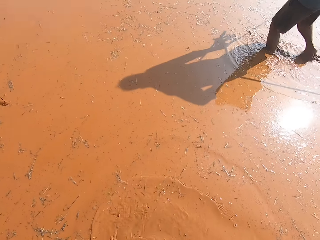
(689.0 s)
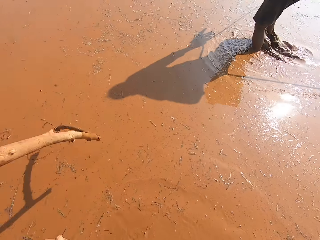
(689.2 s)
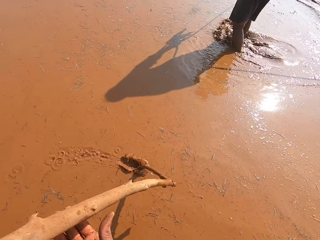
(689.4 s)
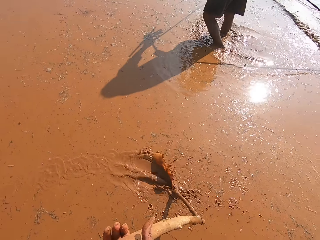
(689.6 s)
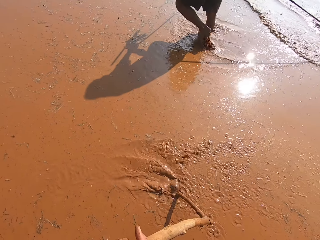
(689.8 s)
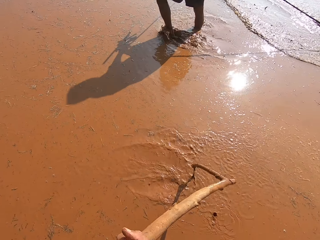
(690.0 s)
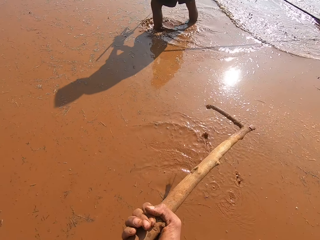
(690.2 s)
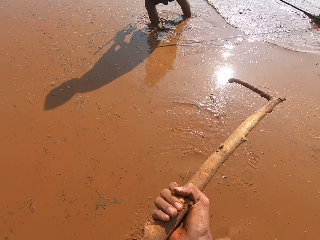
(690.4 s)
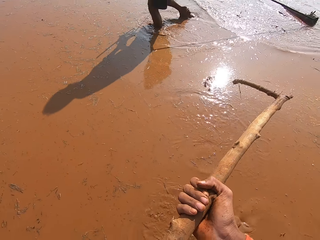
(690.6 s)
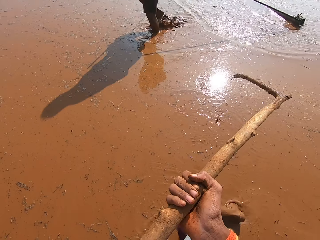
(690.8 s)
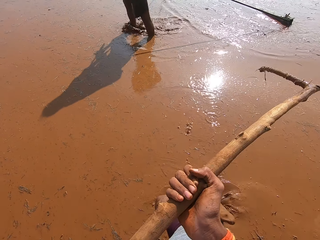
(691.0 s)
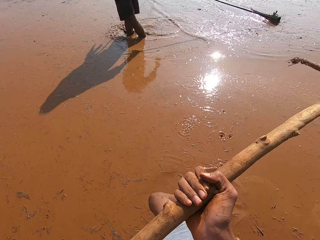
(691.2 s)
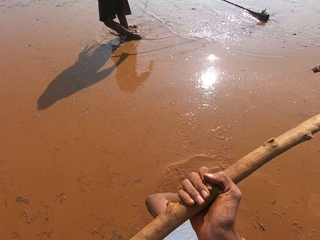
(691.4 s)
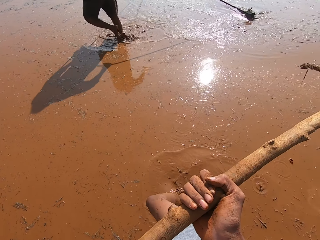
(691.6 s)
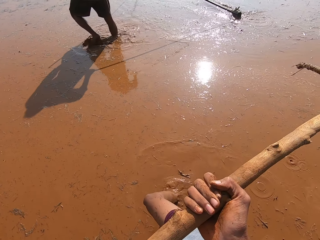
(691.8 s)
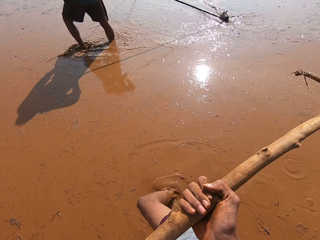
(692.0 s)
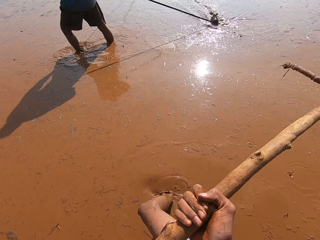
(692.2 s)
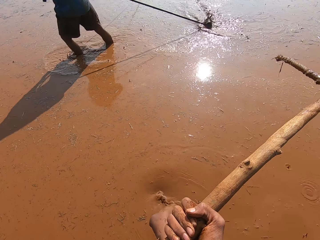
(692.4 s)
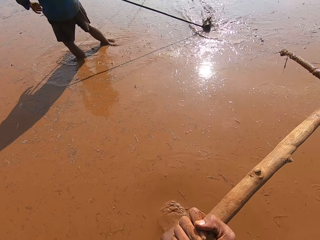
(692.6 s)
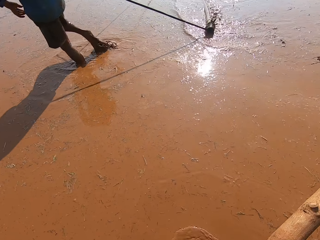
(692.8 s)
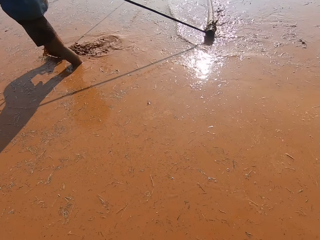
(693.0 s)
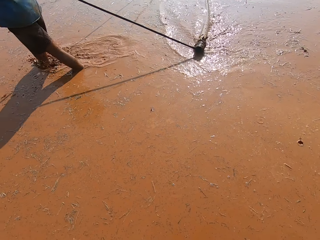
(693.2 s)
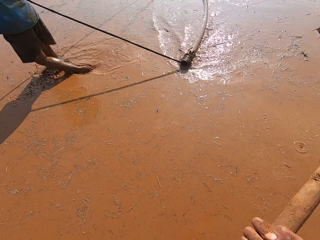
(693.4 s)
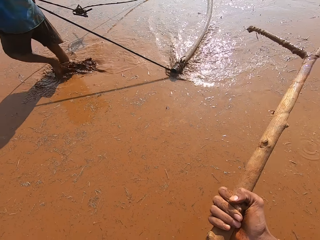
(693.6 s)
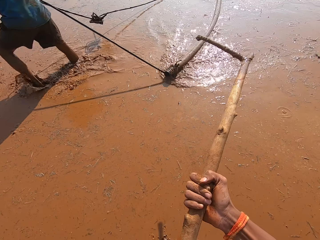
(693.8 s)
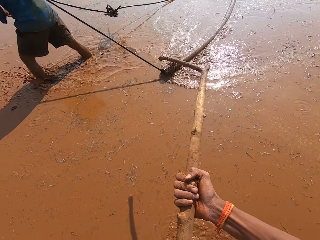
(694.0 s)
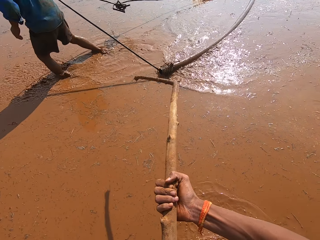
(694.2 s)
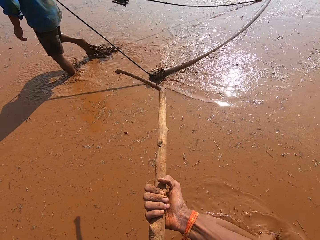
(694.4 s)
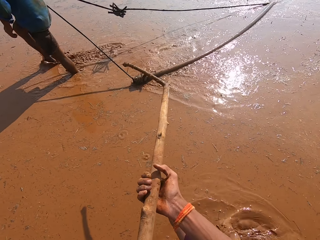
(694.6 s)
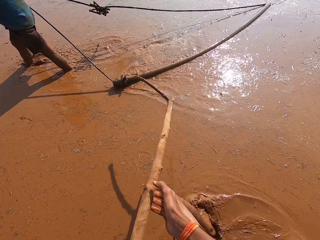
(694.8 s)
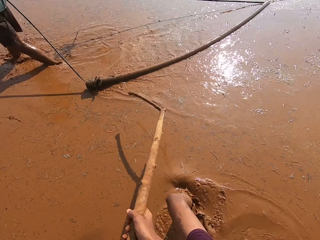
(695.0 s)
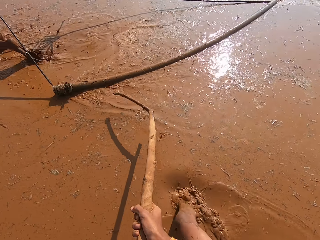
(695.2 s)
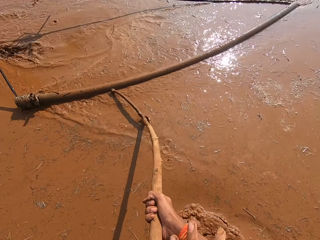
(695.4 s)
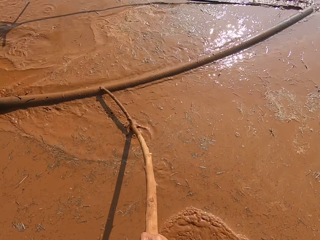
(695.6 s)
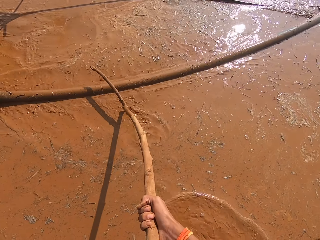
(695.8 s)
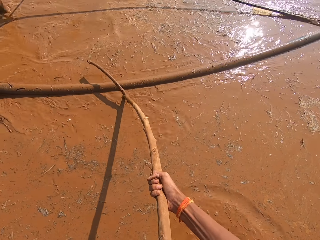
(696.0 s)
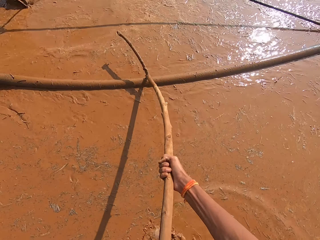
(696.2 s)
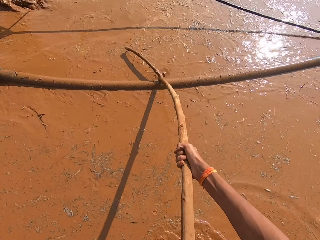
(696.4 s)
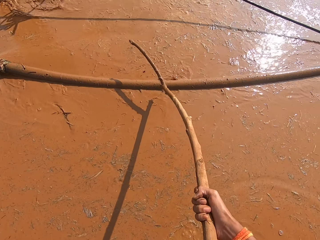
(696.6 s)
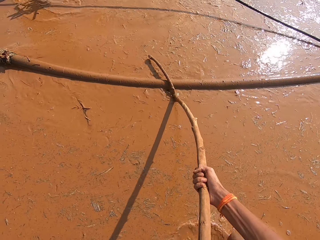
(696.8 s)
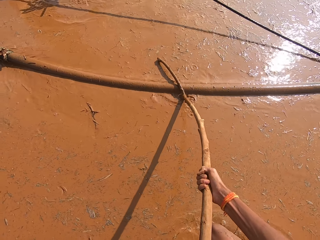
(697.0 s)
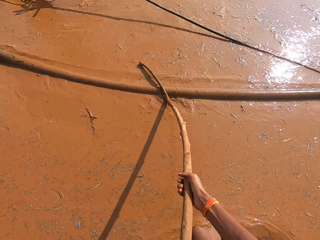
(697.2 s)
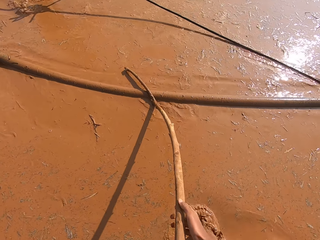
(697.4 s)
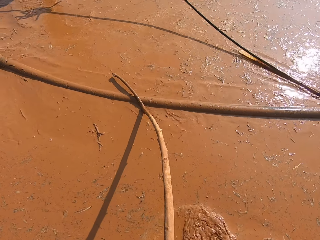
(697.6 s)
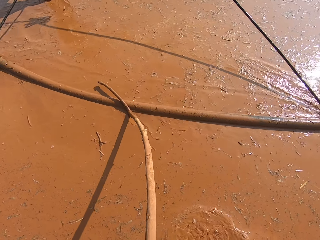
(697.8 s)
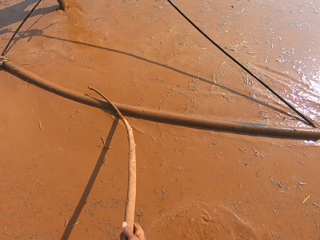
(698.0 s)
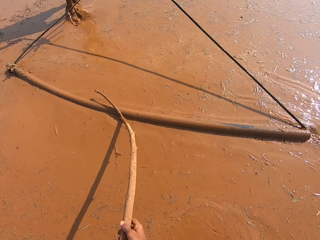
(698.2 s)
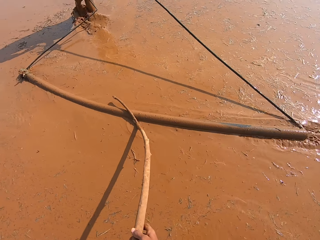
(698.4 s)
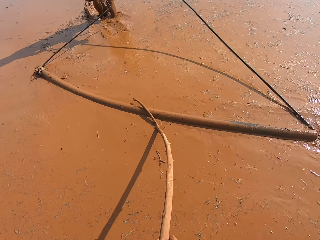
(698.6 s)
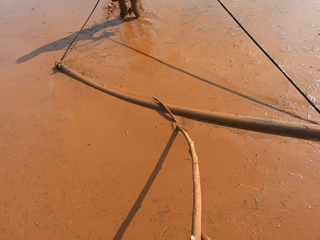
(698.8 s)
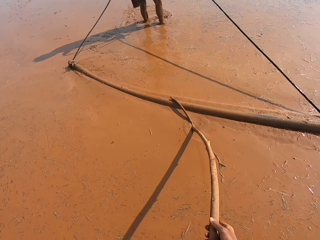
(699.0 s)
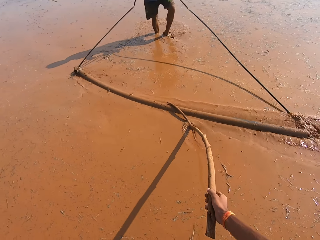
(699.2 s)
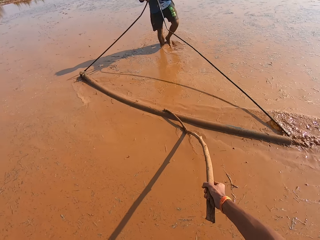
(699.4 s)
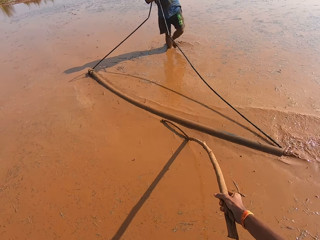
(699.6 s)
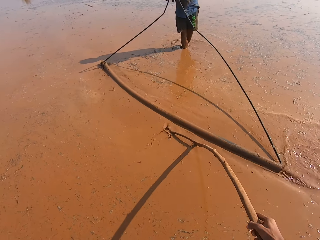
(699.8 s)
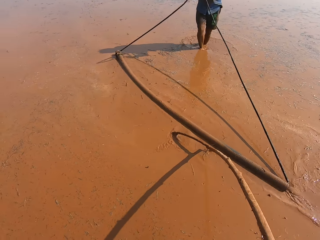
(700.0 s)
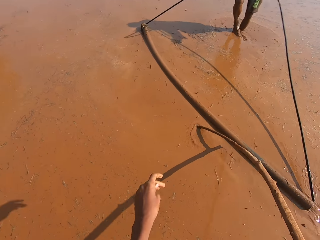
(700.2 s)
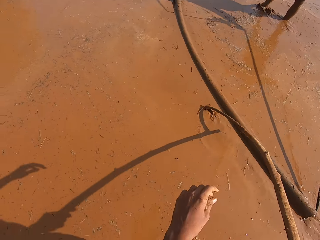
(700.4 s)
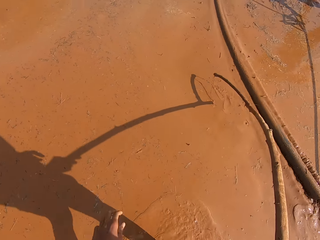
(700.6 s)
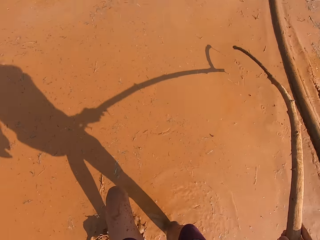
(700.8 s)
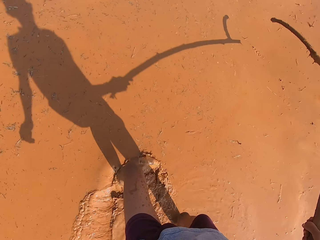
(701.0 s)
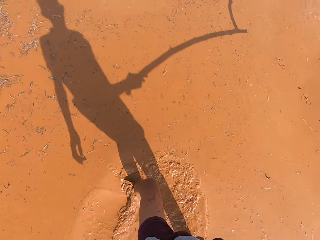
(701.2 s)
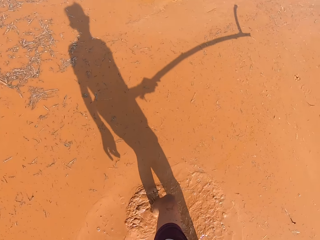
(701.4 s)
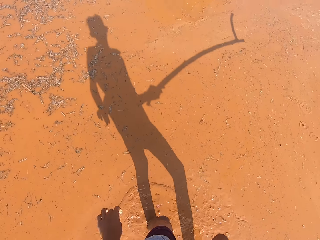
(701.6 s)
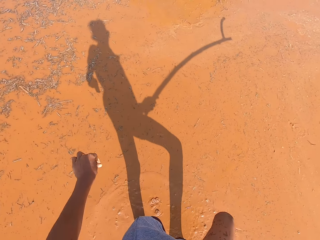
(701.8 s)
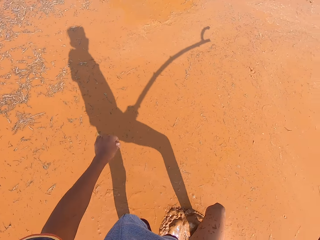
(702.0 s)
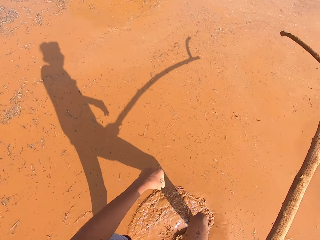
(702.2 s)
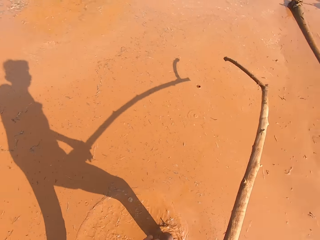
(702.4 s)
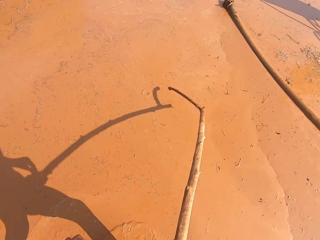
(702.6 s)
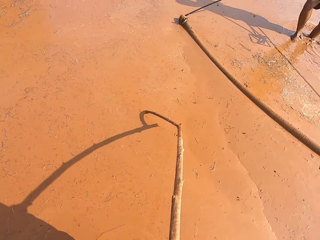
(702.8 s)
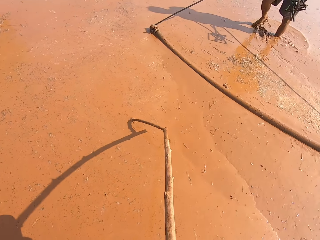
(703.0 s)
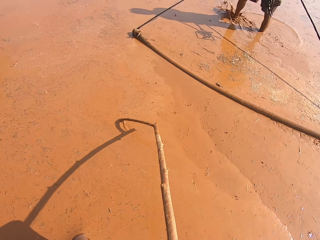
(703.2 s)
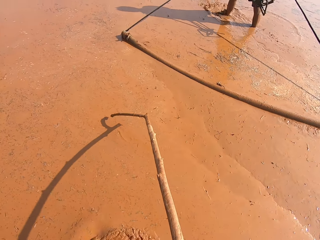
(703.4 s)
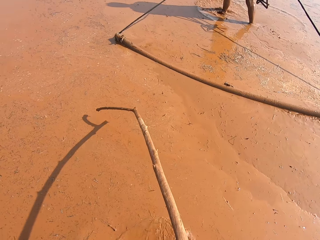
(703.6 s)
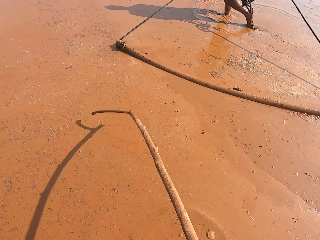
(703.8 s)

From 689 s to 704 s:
The camera wearer places the stick in his right hand on the locally fabricated leveler. He attaches the stick on the metal rod. He walks on the water.

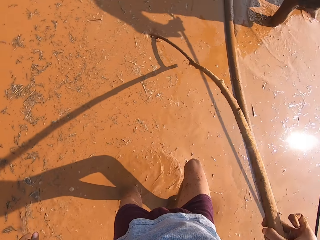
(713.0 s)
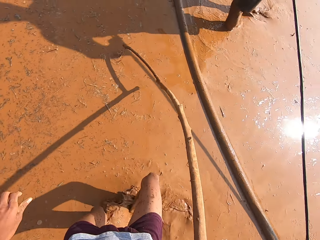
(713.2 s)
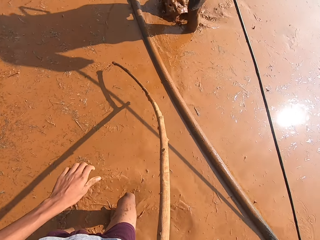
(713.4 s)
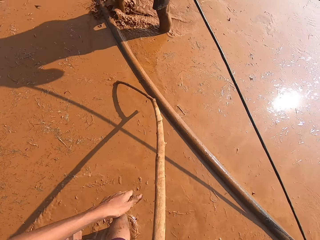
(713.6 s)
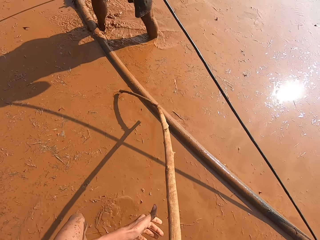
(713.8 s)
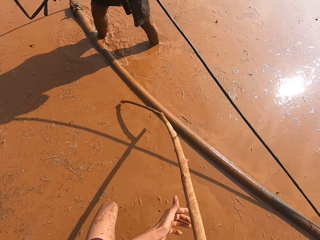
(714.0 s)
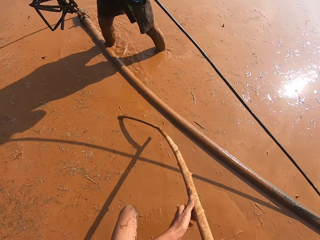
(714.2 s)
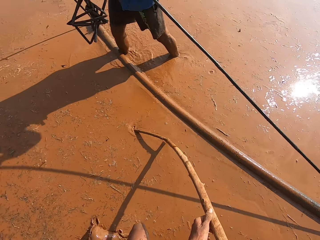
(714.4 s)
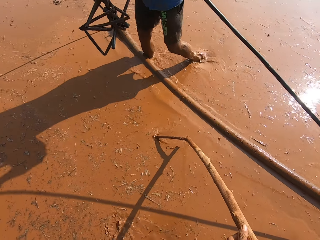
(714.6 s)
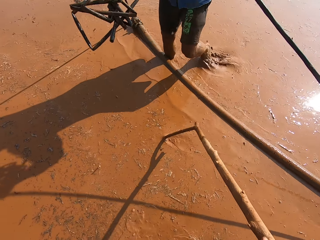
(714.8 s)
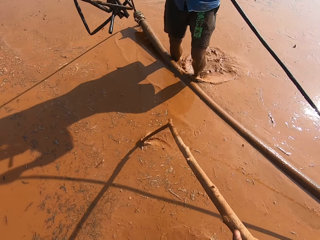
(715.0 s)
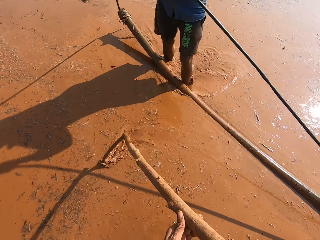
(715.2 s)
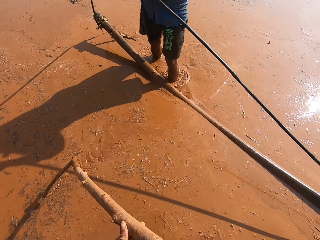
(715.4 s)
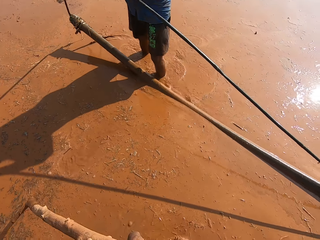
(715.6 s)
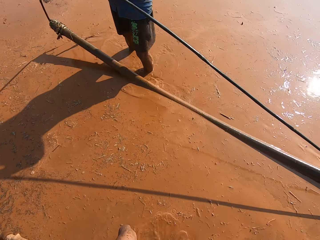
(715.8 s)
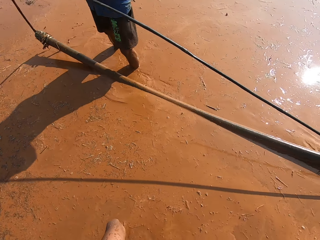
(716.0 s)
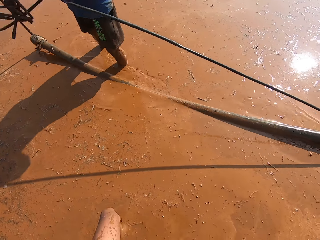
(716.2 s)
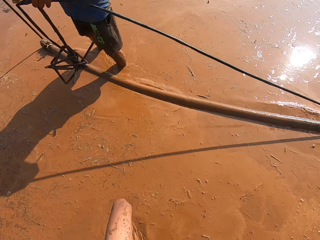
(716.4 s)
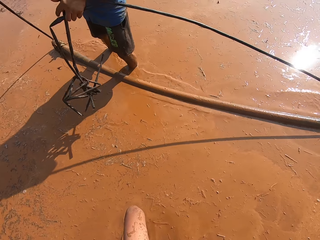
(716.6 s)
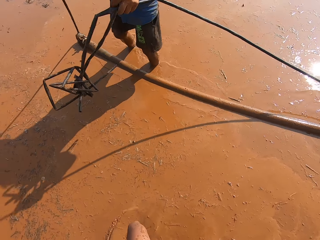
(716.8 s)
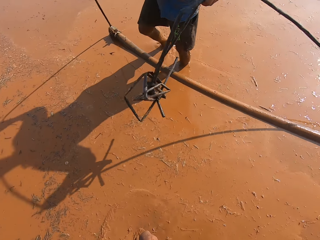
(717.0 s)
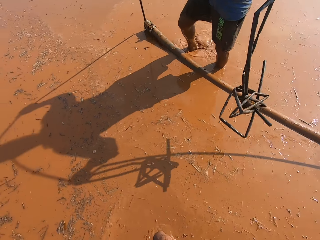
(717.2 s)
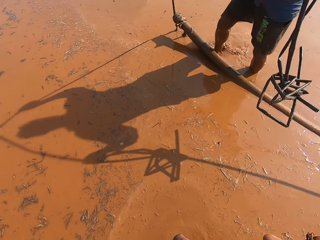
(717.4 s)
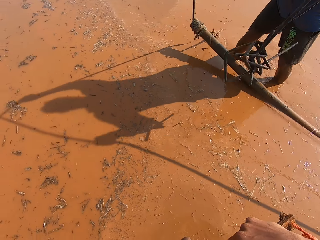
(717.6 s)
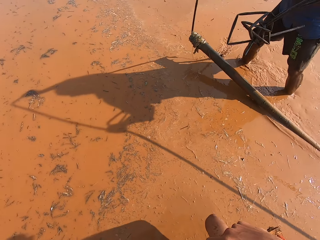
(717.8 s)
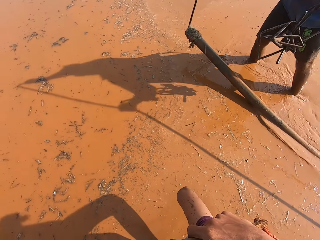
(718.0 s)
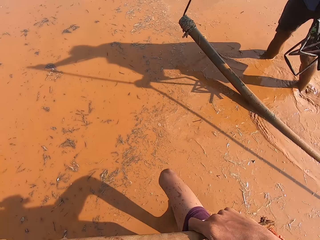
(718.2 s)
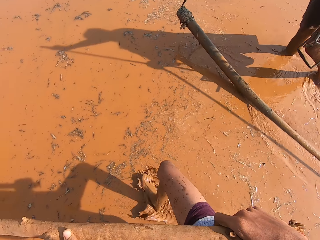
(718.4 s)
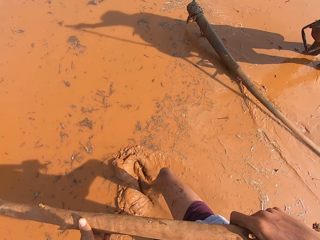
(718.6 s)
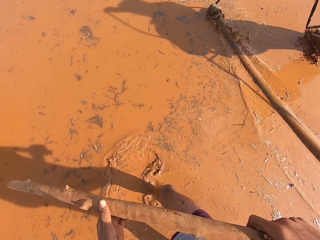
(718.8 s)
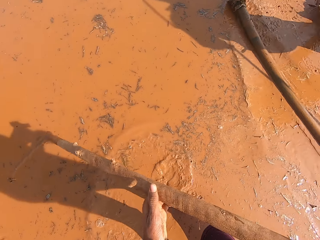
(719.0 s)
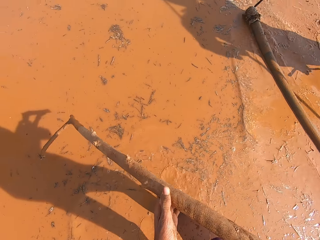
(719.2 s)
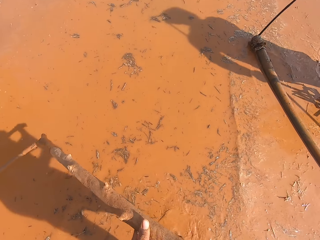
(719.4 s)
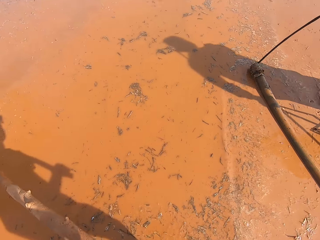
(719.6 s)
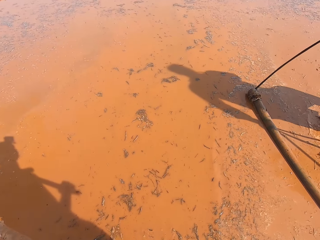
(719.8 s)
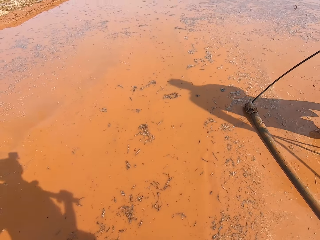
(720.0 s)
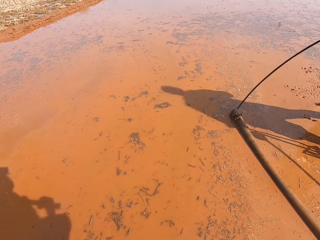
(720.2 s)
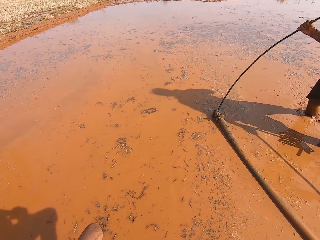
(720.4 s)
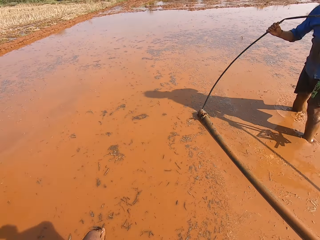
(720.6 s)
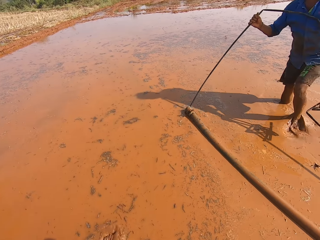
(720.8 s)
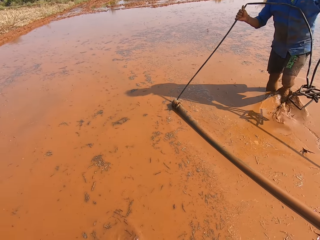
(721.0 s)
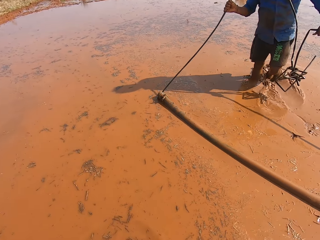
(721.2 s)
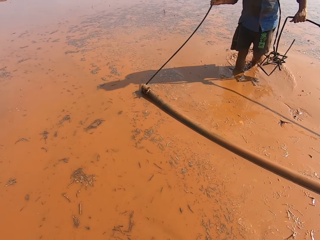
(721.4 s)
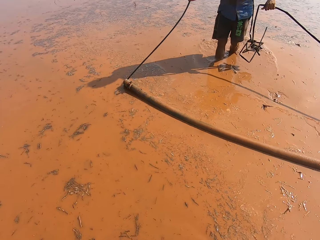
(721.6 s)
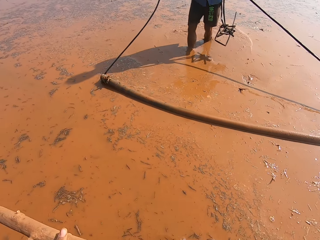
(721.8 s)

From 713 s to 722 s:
The man lifts the locally fabricated leveler in his hands.
